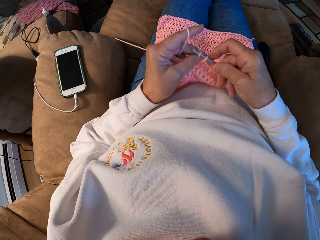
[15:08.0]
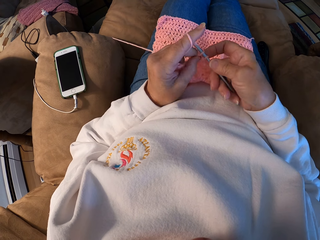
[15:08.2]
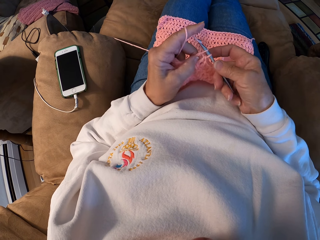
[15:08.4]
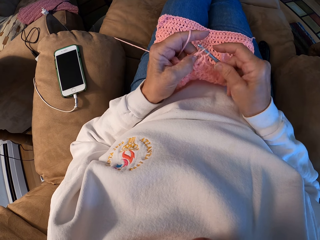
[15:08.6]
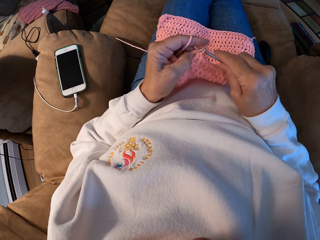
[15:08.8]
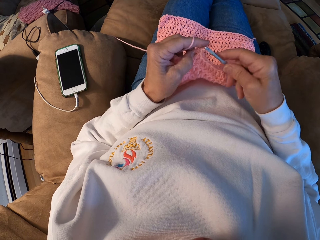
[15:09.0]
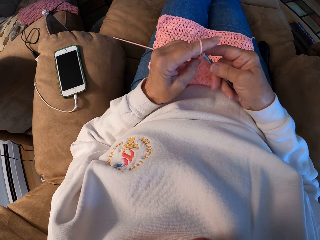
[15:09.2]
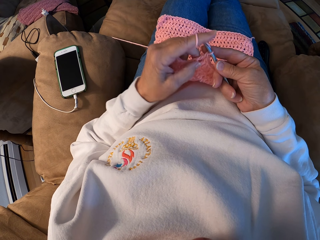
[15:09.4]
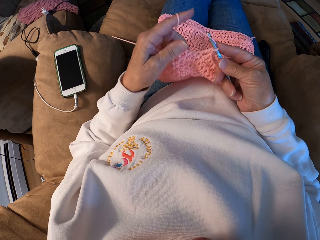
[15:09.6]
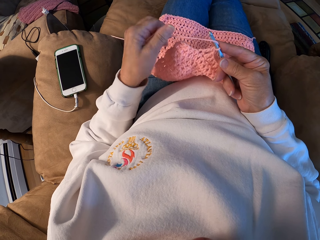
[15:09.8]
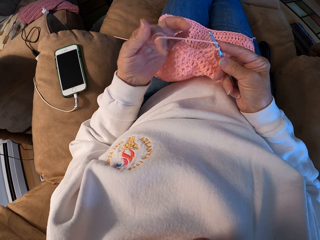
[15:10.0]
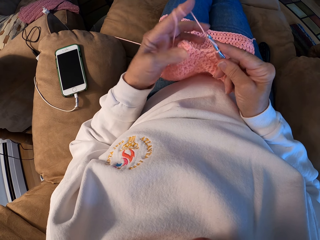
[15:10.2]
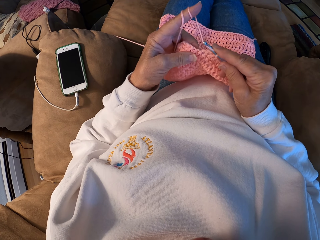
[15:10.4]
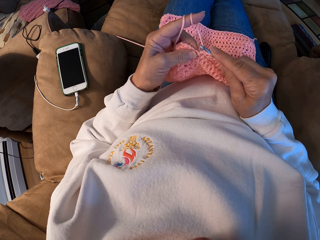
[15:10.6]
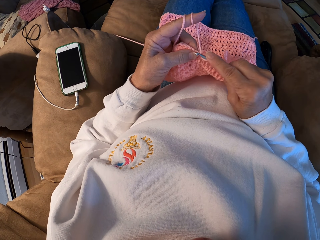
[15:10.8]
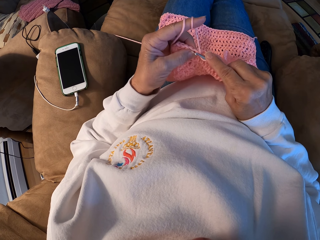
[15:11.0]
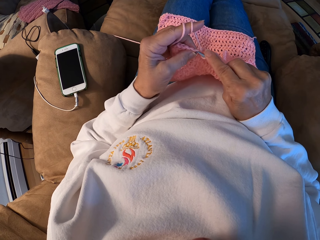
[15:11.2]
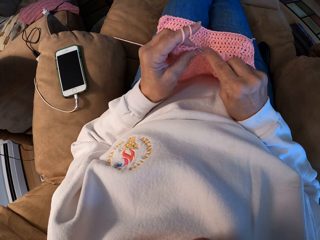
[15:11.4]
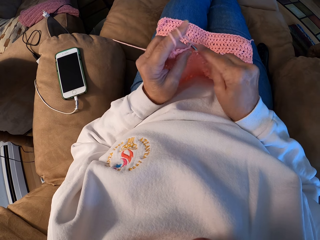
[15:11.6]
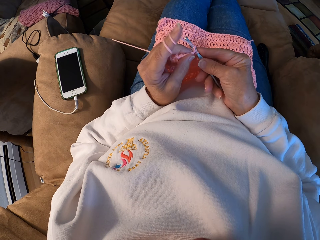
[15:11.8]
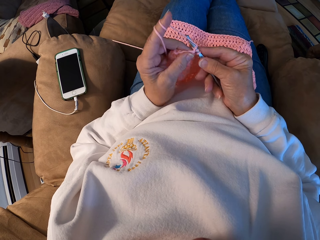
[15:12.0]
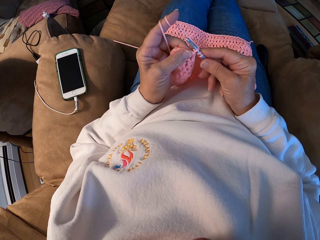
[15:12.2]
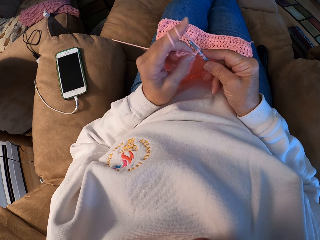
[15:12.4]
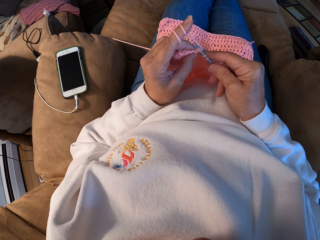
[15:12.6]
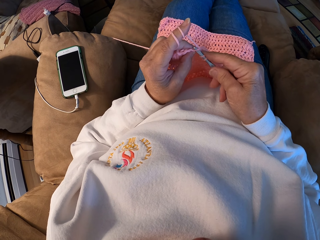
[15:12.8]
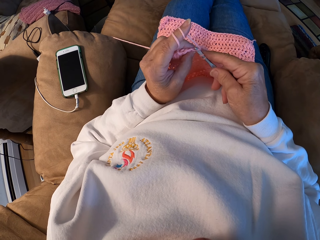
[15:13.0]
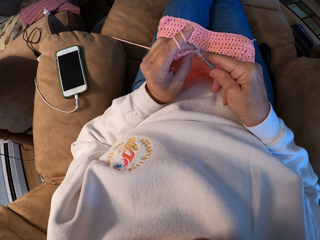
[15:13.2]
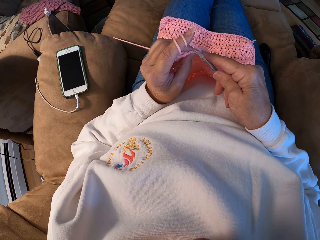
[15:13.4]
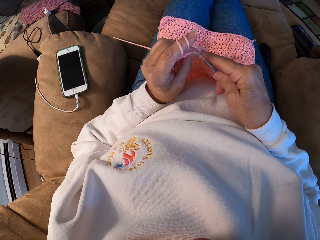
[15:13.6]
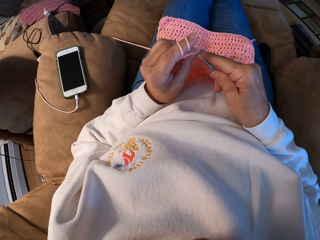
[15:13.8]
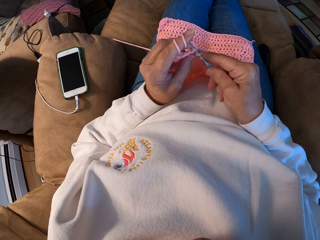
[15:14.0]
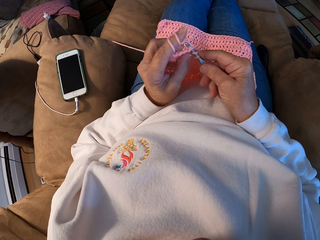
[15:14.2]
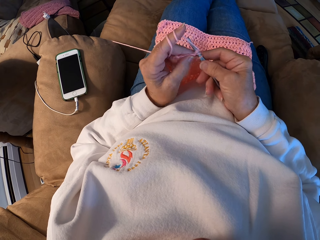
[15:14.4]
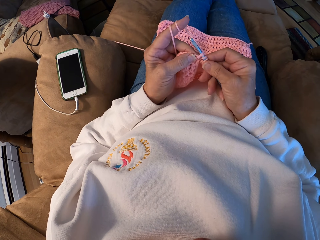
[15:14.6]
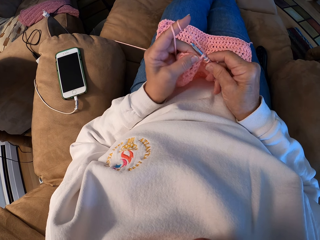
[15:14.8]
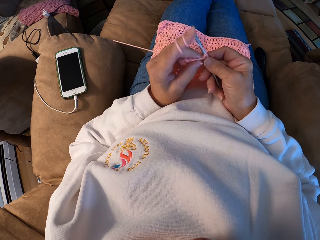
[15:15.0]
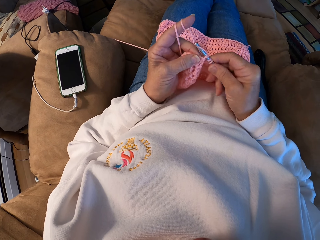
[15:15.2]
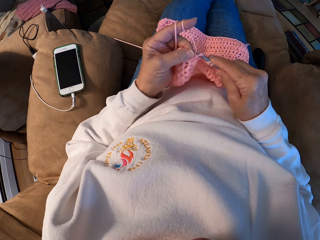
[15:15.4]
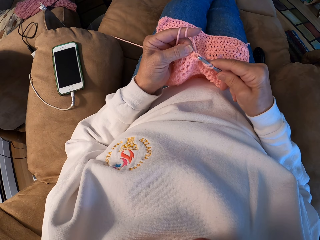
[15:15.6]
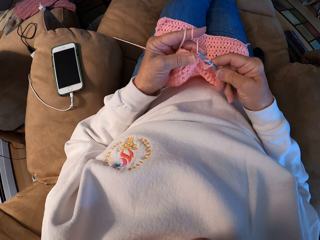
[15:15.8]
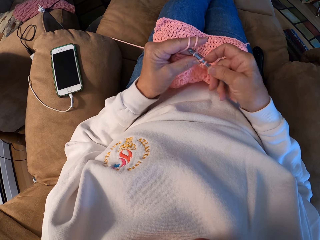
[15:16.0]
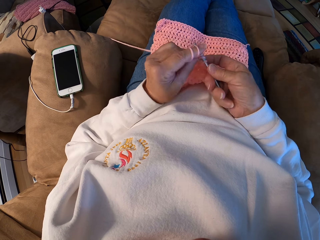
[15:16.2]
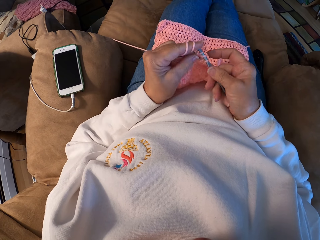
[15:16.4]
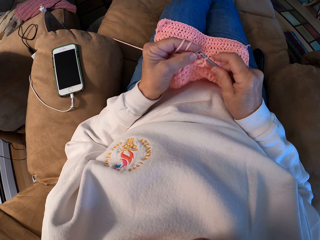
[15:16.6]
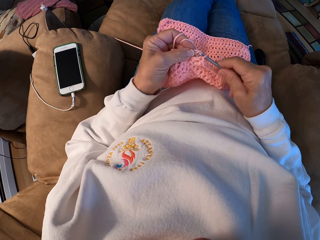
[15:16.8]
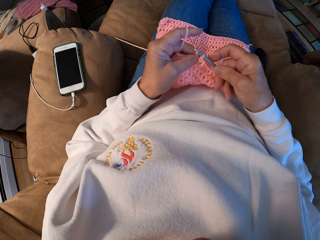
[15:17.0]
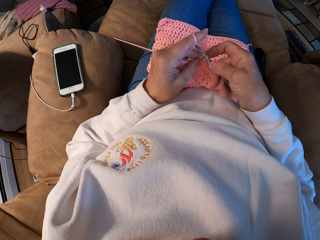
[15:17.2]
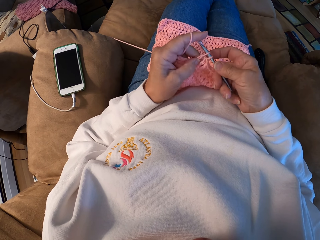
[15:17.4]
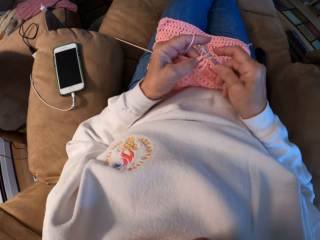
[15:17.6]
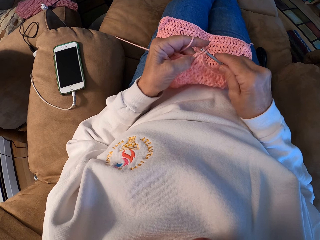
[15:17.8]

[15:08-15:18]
The camera wearer rolls the yarn around her left index finger. She adjusts the thread. She crochets a garment with the yarn.

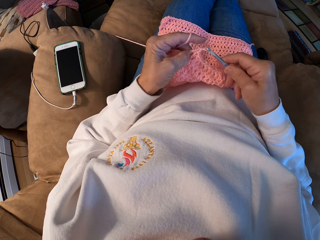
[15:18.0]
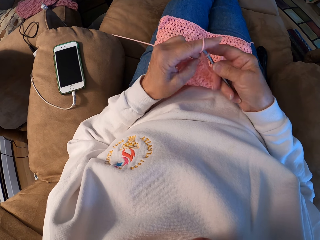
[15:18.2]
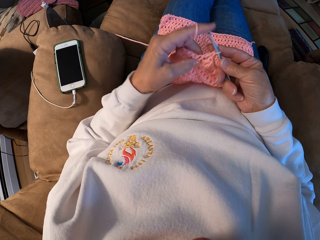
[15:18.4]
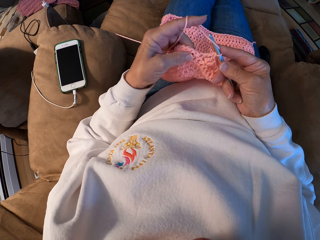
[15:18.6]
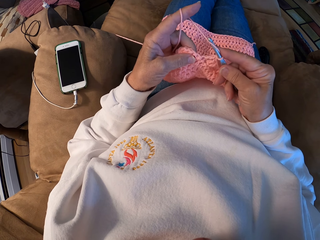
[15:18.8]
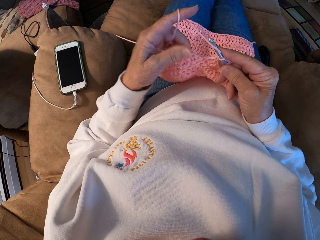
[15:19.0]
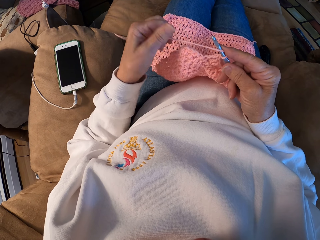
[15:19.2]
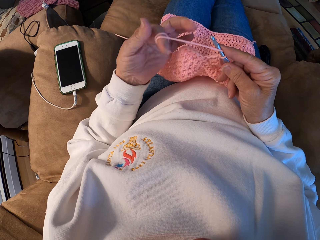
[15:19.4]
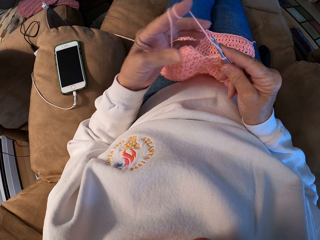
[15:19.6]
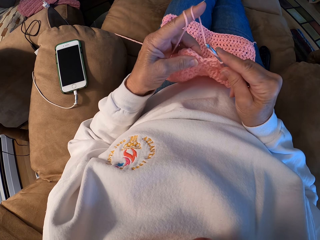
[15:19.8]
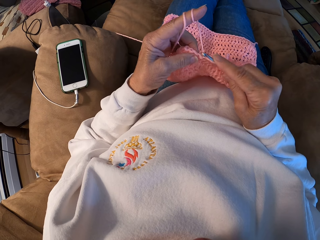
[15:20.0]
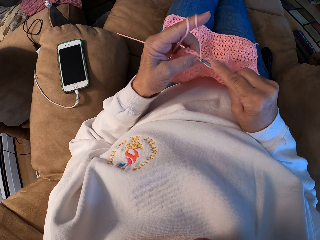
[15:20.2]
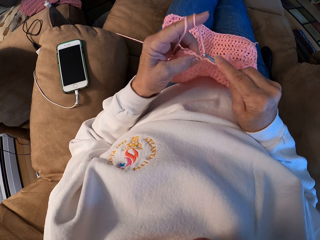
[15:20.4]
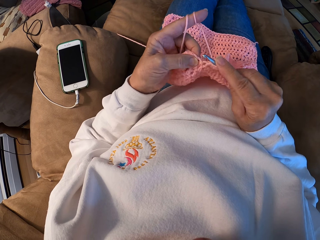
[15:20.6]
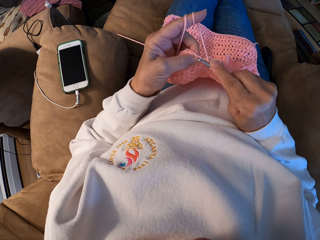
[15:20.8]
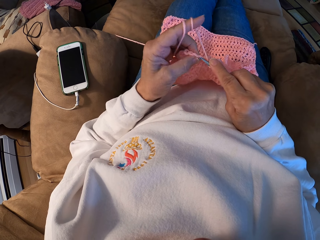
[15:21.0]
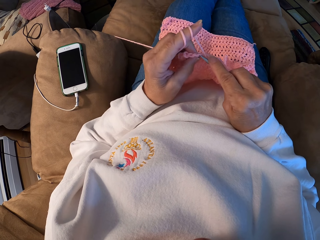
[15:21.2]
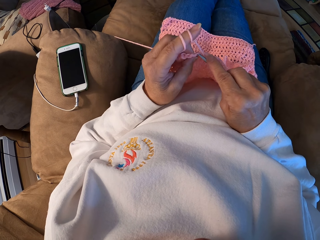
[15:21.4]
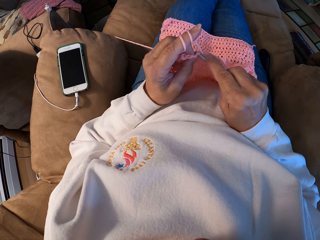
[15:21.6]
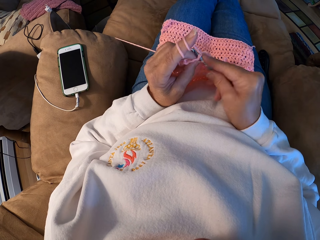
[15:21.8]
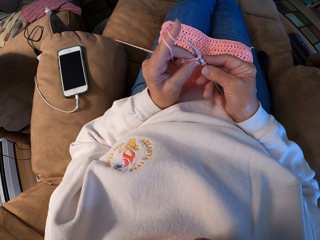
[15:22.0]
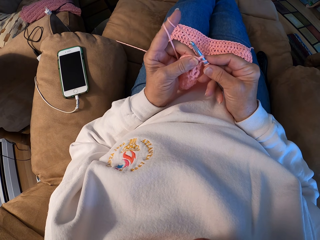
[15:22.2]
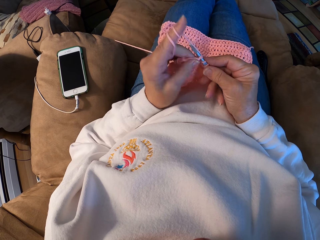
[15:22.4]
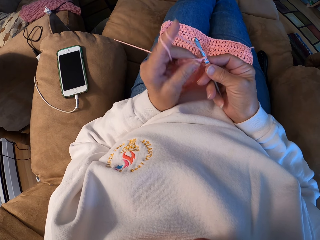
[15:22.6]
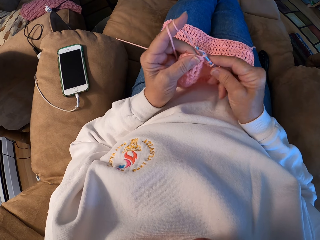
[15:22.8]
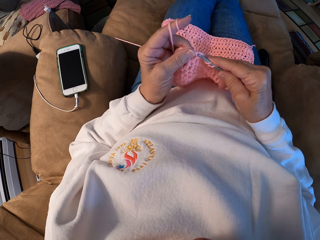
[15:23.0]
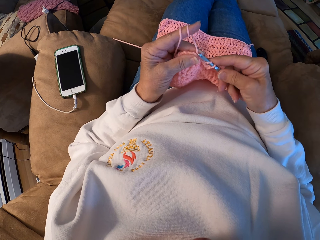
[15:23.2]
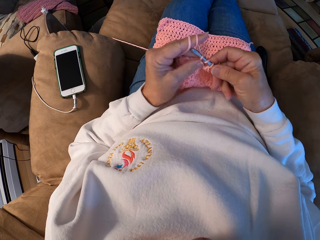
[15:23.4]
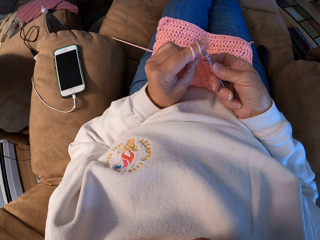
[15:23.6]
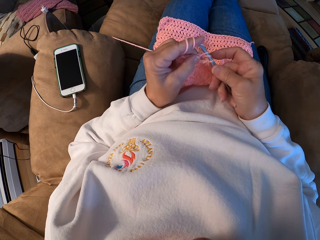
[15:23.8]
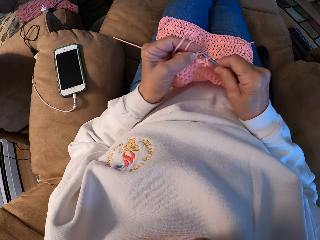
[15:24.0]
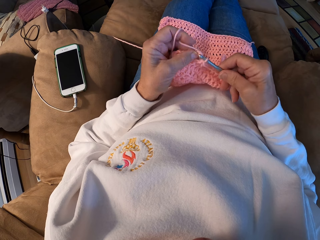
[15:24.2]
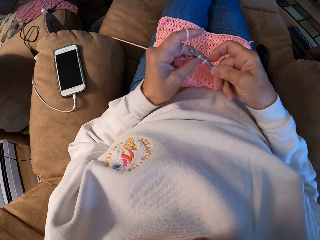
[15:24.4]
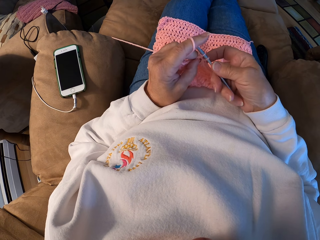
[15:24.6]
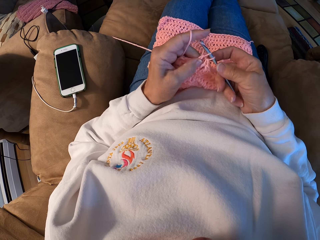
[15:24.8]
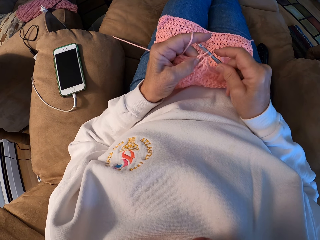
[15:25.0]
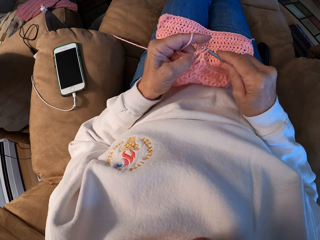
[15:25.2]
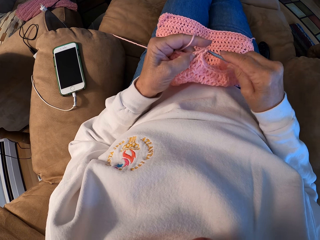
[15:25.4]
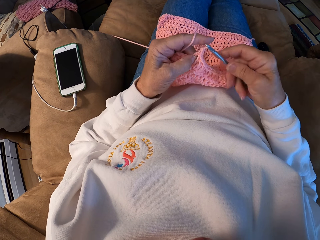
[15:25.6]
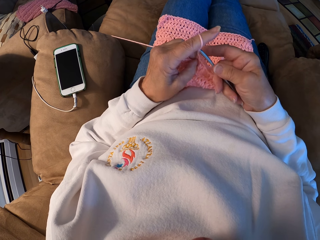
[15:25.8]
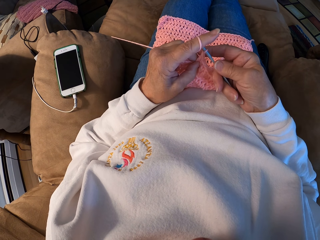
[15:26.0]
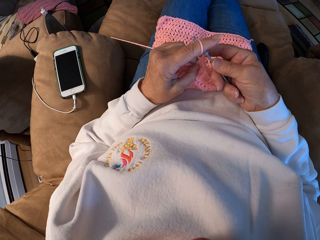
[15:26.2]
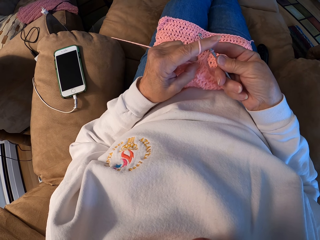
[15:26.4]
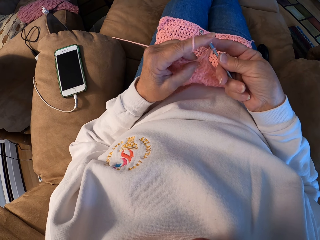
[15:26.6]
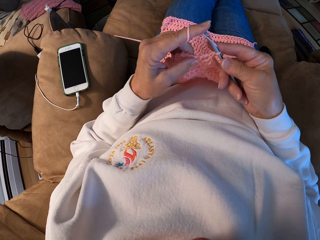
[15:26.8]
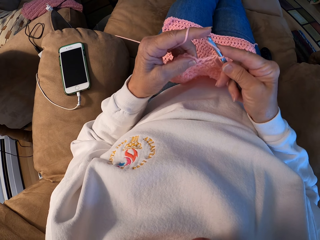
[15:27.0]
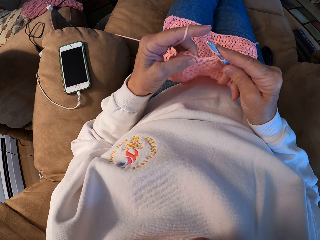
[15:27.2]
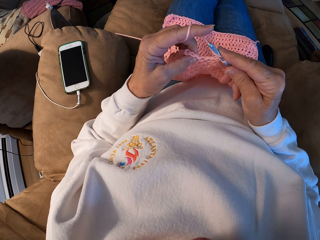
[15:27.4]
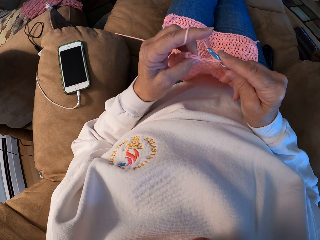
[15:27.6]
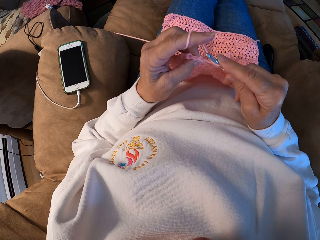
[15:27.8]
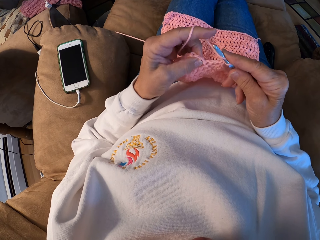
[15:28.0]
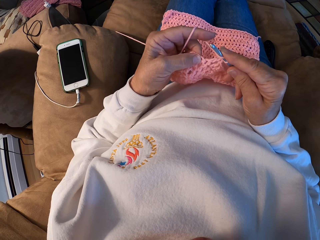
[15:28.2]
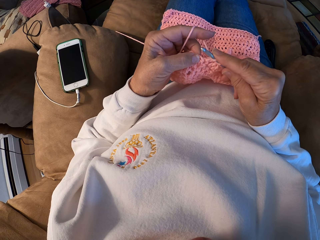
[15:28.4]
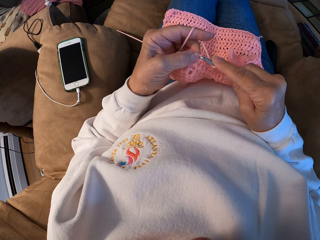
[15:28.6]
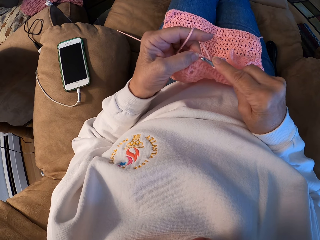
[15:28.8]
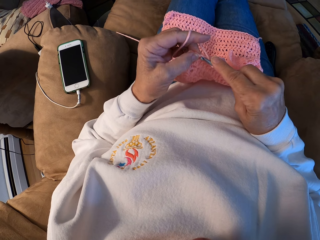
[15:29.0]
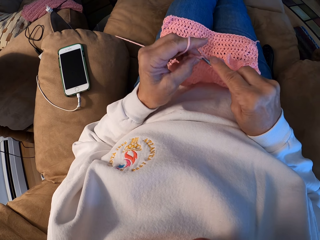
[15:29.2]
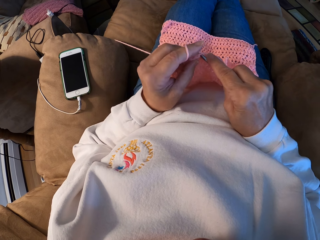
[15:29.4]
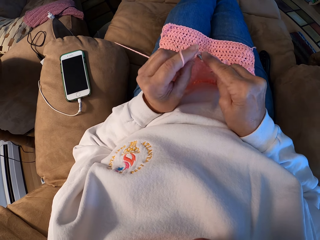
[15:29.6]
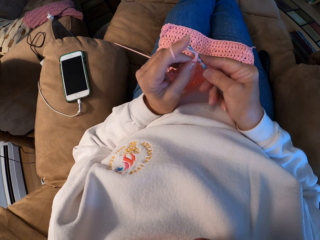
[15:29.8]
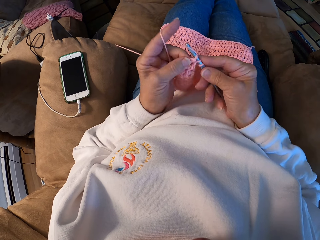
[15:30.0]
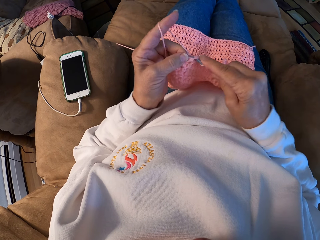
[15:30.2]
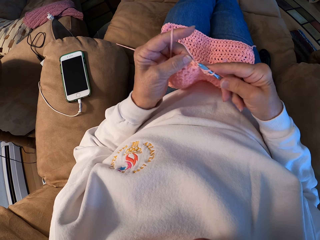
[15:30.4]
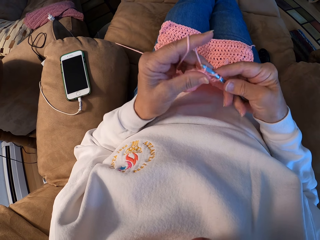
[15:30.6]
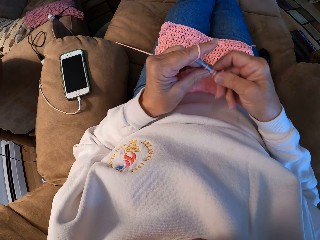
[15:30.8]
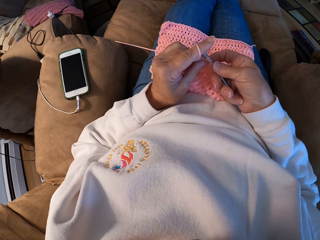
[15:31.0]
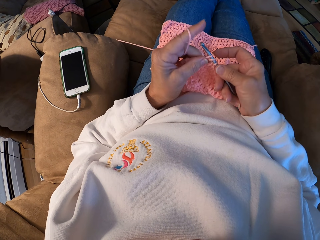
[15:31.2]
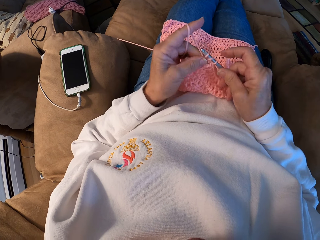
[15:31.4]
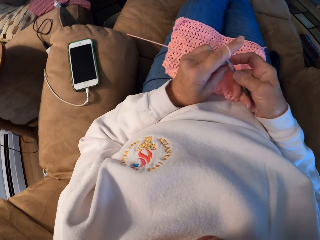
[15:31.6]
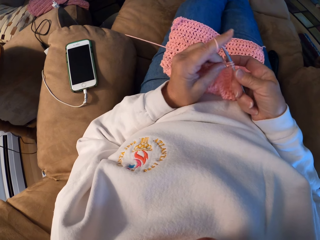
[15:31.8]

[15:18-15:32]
The camera wearer rolls the yarn around her left index finger. She adjusts the thread. She crochets a garment with the yarn.
